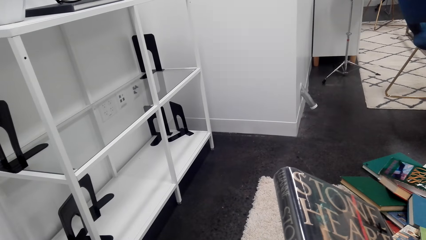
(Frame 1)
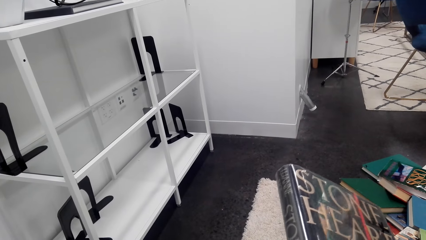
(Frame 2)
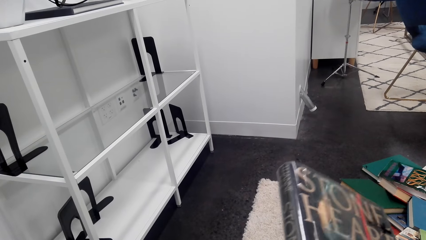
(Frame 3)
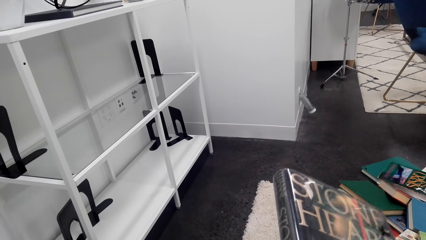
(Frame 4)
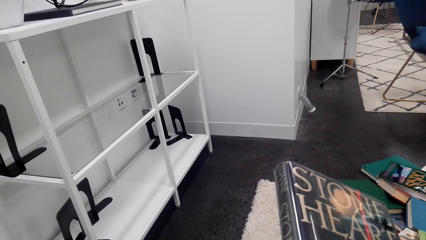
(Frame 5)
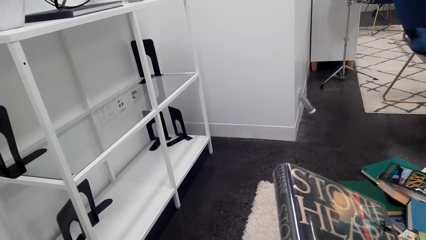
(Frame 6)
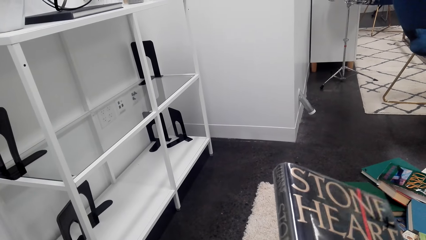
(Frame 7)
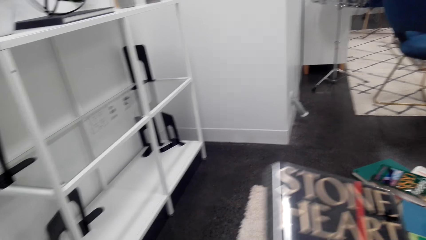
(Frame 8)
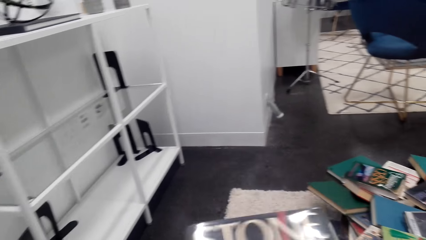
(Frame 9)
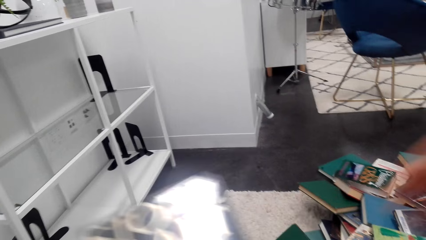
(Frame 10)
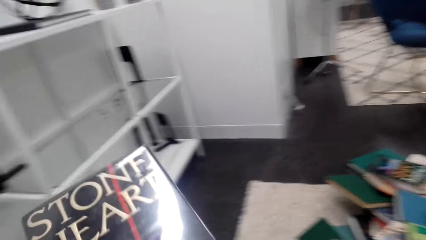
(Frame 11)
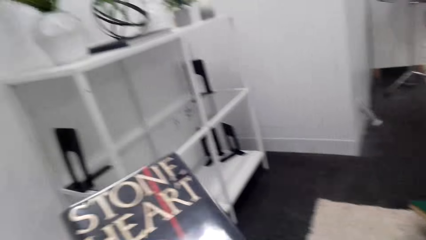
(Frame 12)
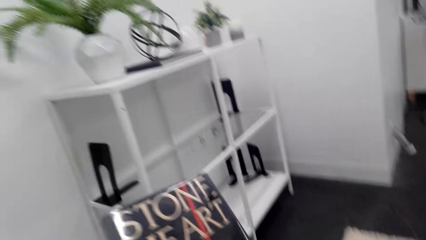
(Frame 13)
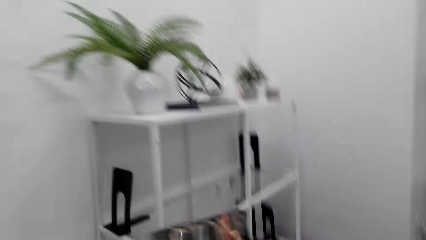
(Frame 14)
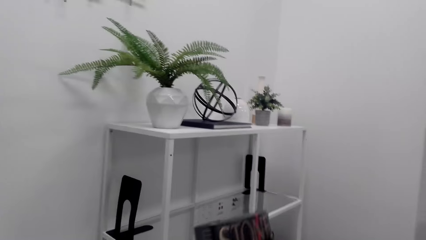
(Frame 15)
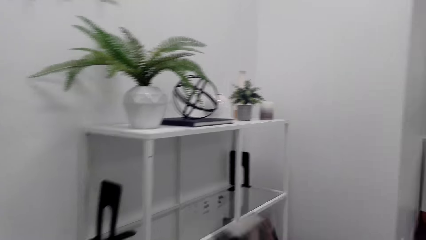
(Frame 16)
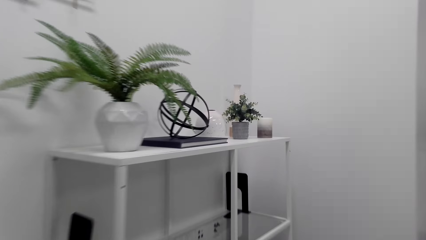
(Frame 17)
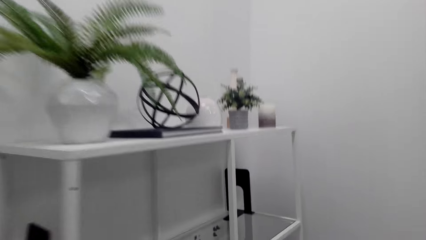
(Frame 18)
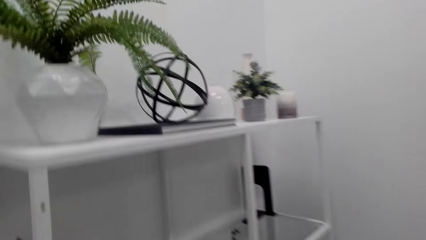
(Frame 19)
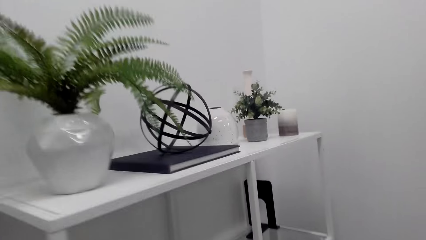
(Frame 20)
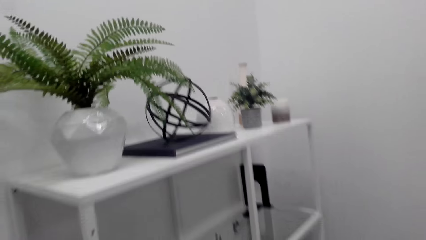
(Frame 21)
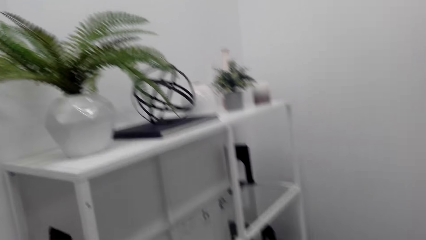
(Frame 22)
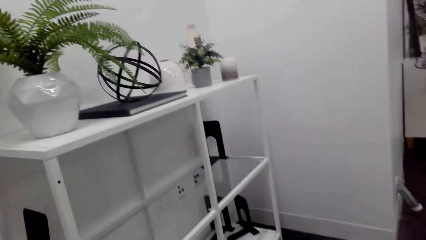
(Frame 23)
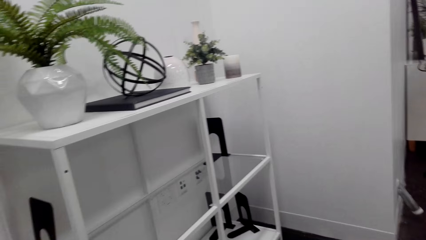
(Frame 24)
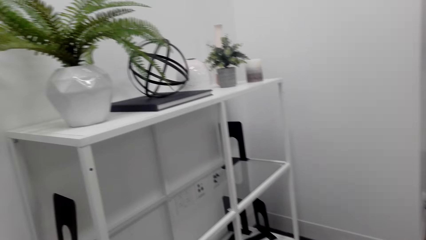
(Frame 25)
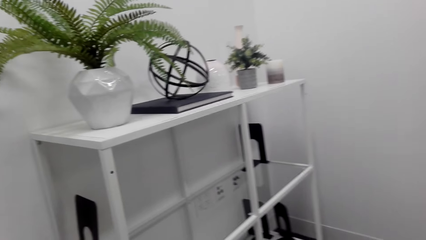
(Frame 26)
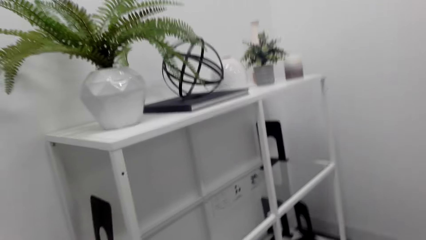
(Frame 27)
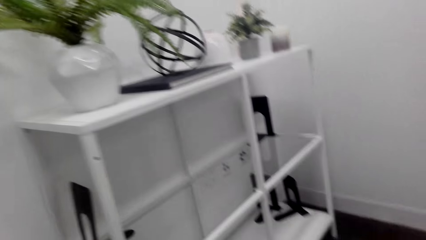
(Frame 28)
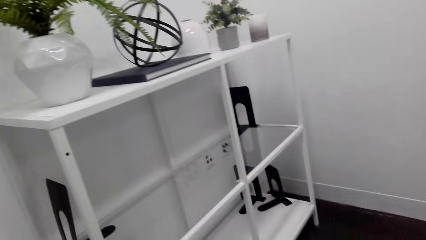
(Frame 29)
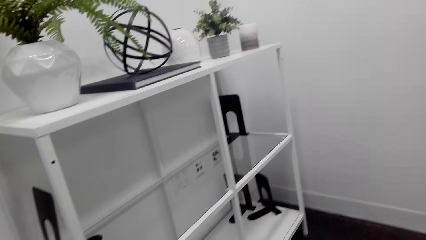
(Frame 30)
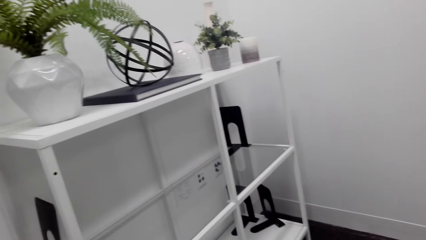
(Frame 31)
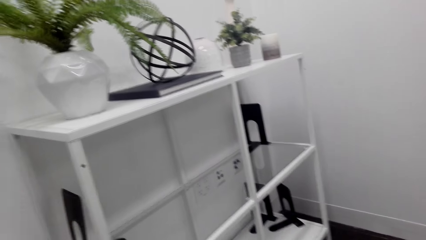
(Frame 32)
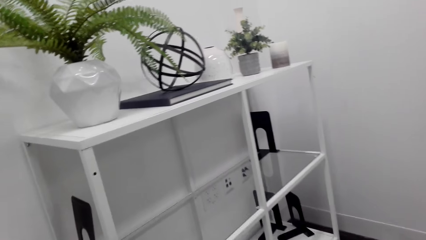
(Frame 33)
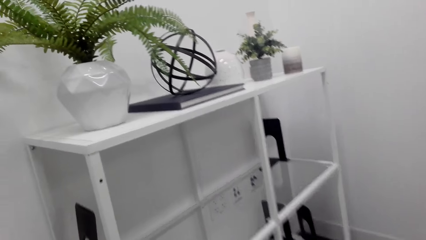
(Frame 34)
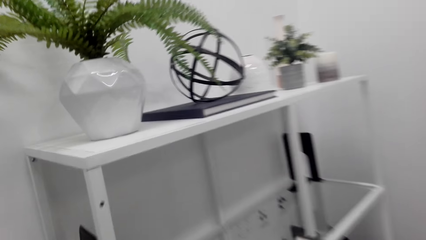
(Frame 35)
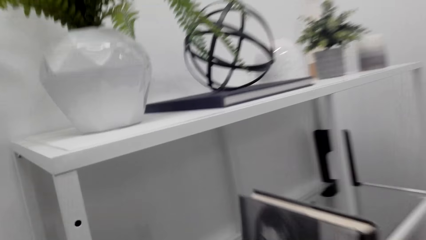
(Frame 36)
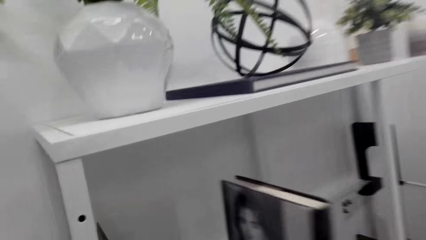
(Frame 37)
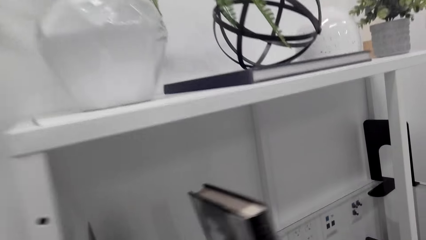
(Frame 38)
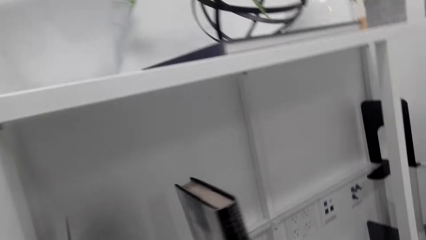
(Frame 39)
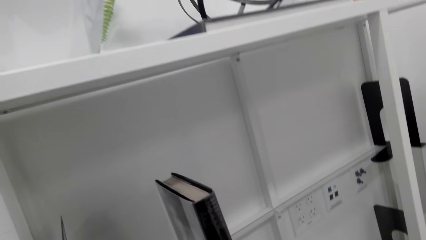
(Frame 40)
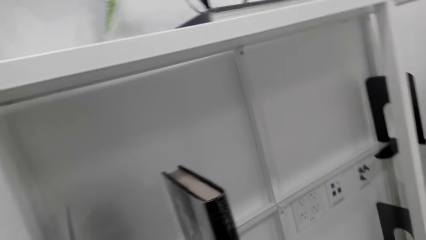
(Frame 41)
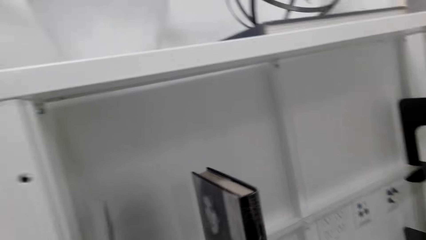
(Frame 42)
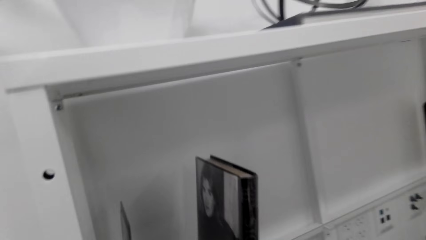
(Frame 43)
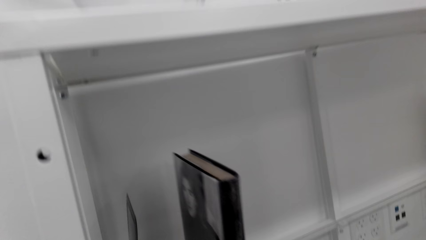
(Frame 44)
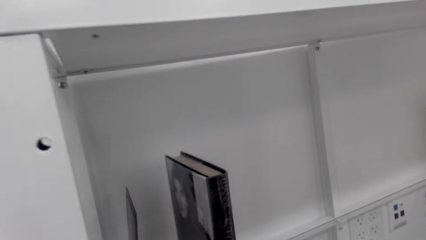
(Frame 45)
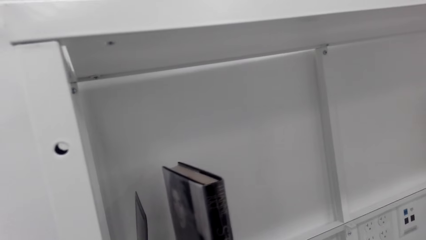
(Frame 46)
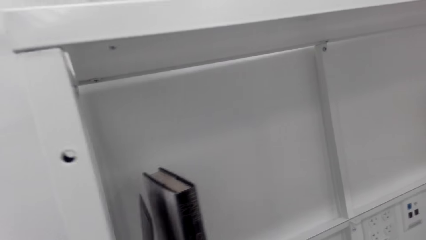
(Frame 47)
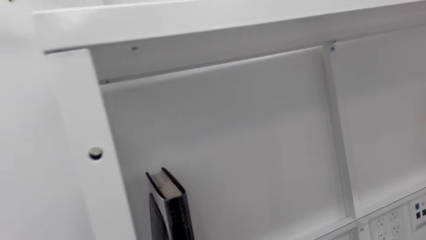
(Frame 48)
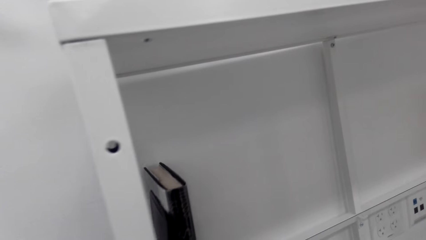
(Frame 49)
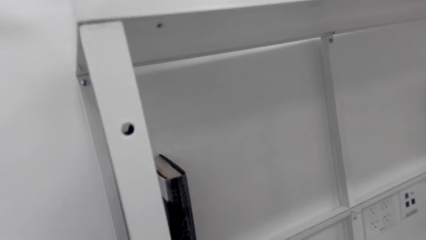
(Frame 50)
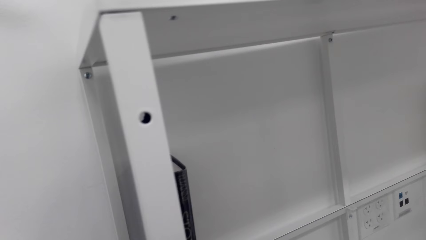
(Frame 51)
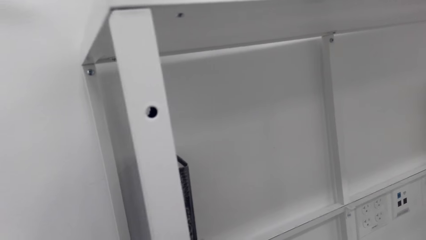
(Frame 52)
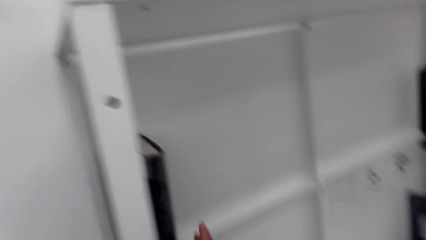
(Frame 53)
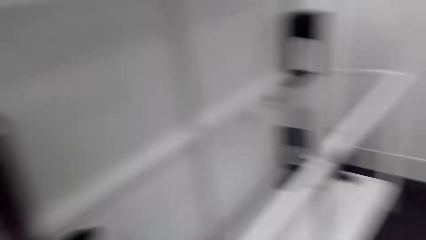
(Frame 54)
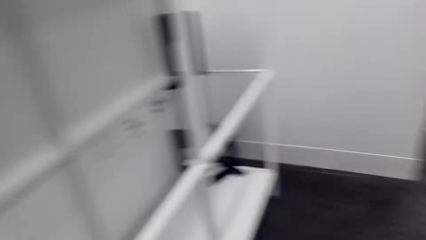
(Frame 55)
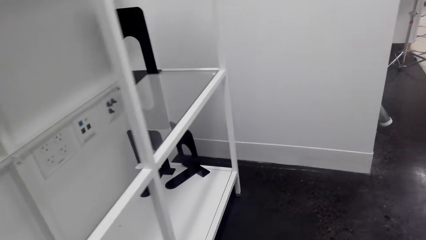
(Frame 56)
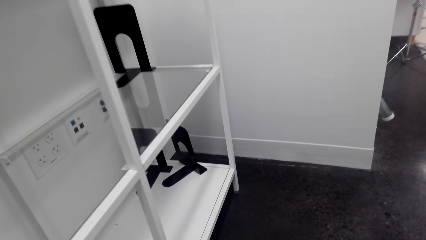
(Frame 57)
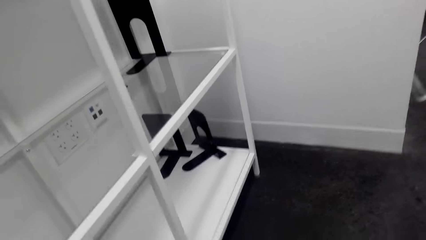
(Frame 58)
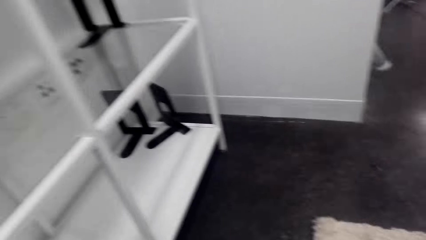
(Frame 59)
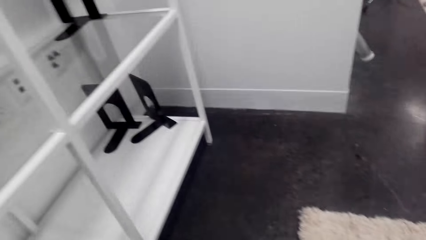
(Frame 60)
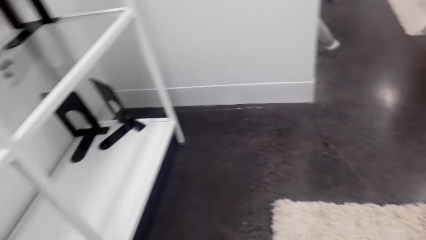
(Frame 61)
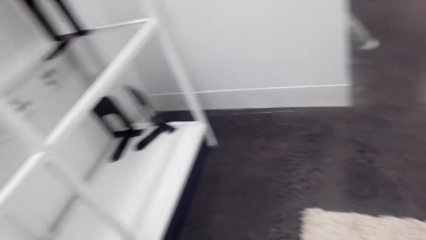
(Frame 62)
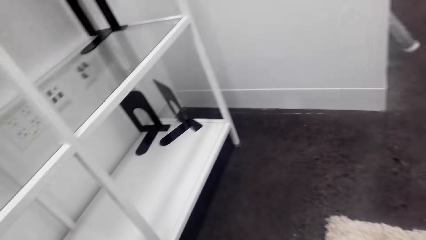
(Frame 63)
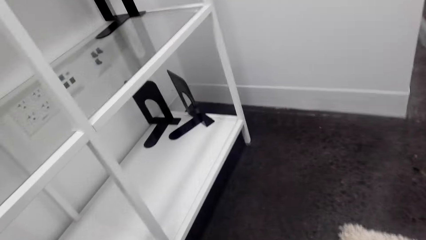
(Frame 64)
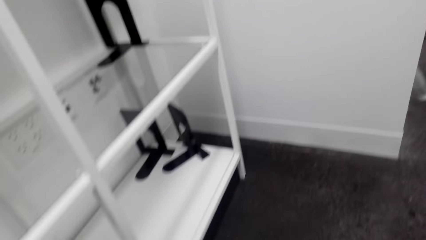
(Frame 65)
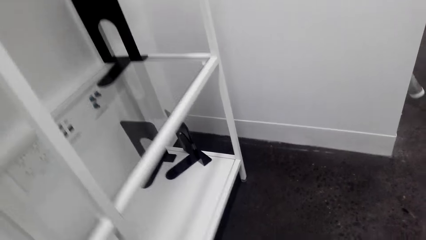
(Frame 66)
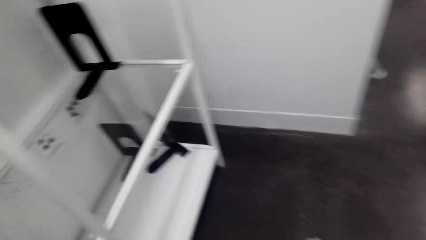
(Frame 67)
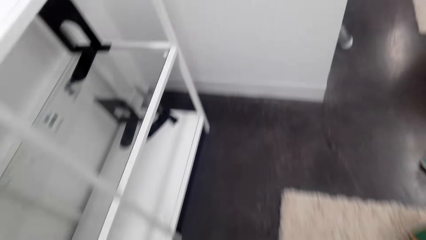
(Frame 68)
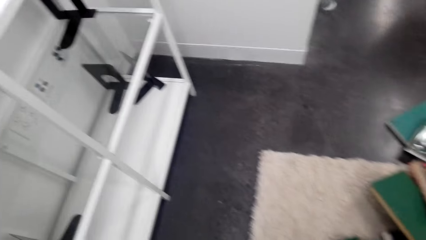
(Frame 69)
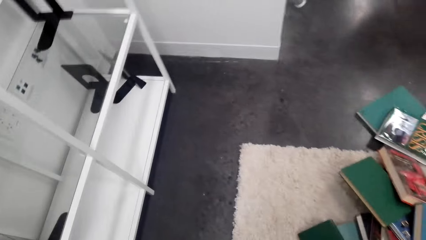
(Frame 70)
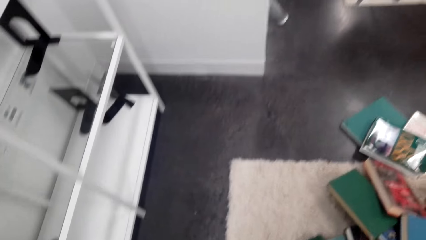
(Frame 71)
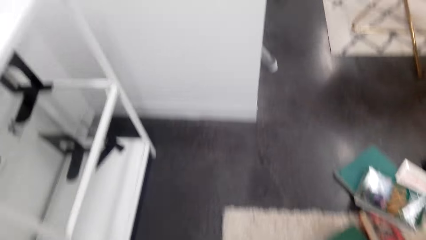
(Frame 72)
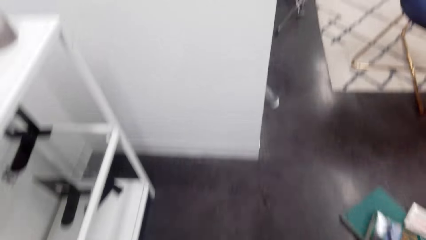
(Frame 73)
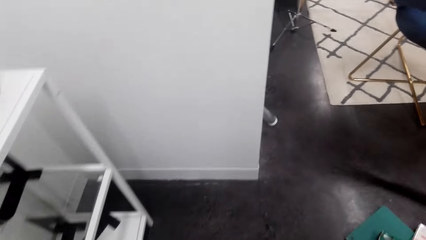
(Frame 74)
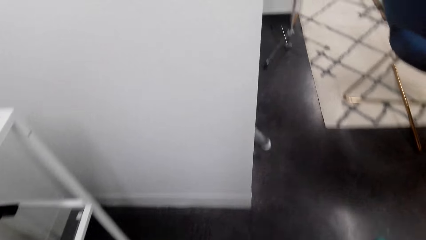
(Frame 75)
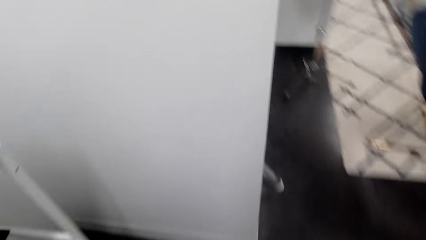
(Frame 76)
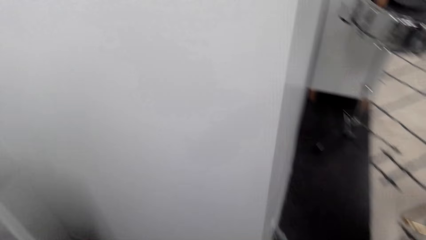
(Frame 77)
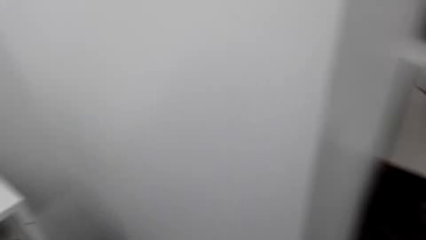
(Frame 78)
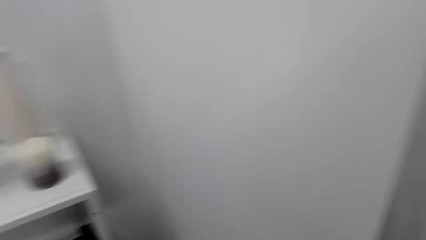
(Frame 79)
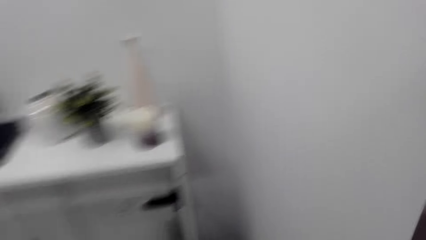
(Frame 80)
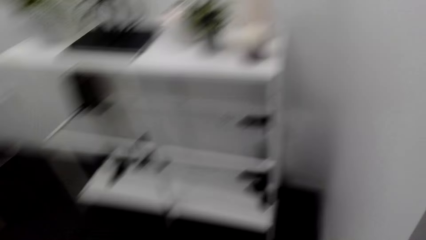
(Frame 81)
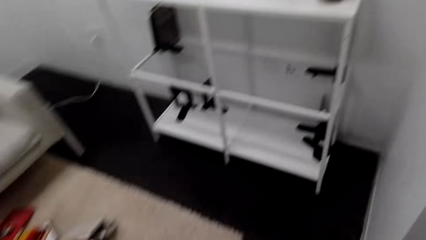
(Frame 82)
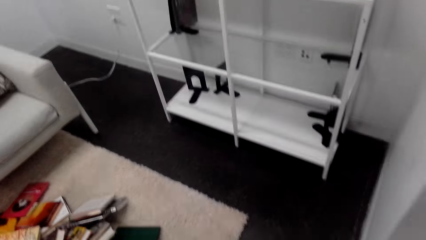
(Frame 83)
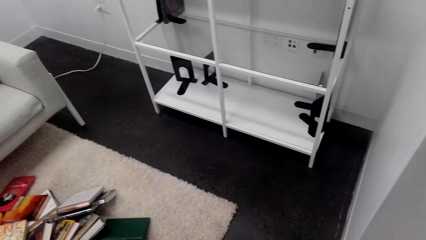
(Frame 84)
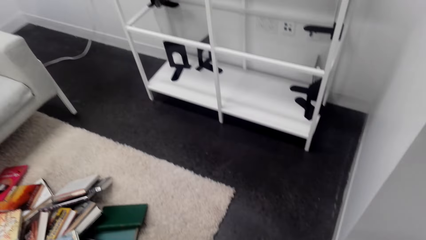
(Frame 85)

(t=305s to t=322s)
The camera wearer reads on the cover page of a book. They put the book on the shelf. They turn around.
